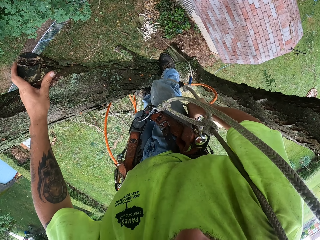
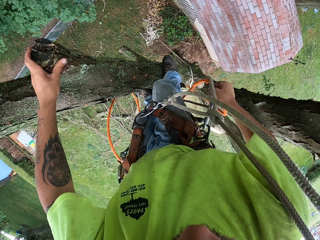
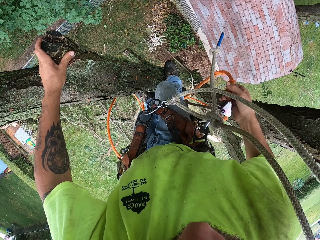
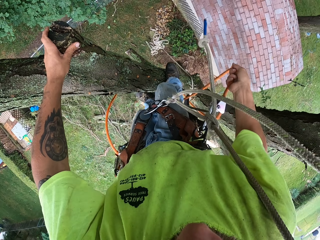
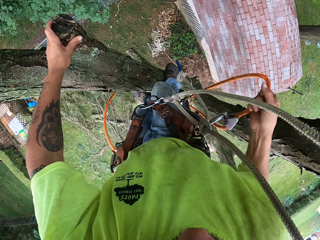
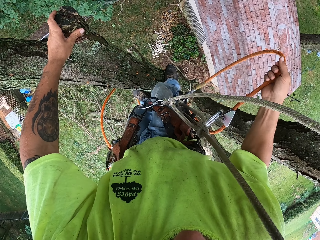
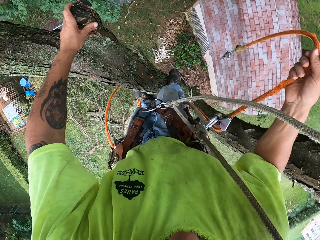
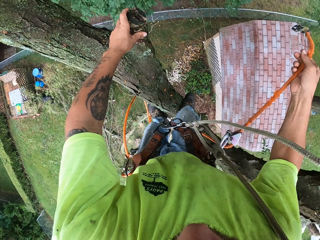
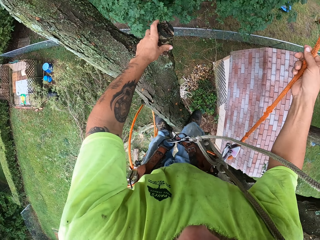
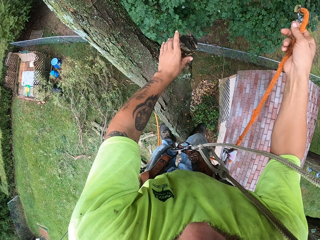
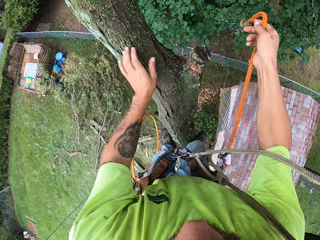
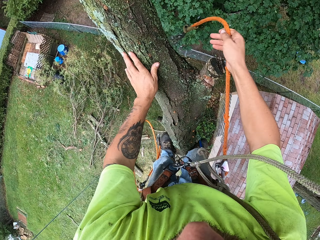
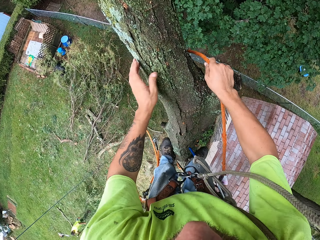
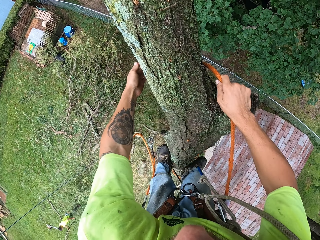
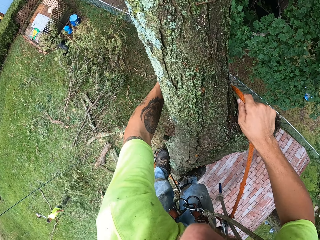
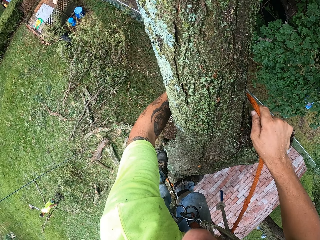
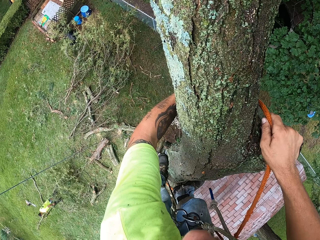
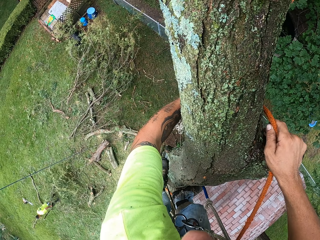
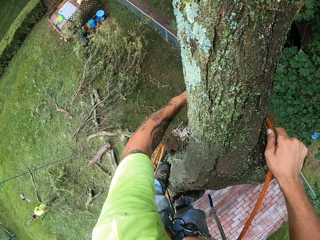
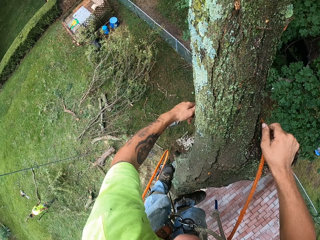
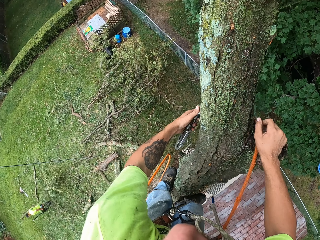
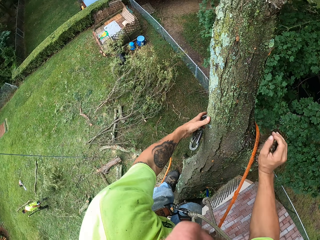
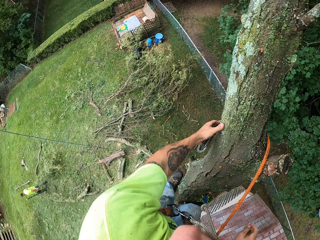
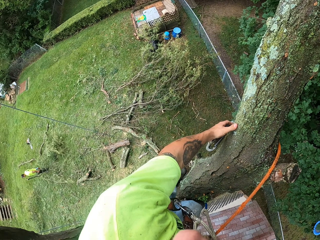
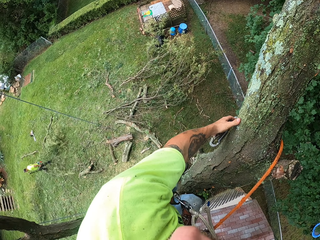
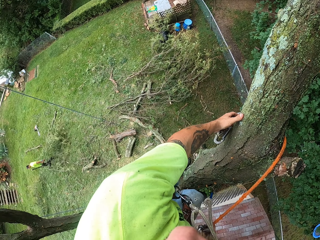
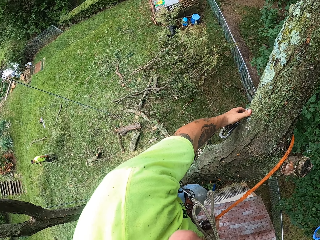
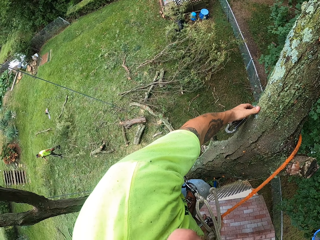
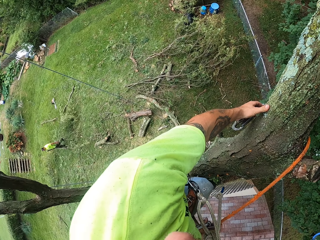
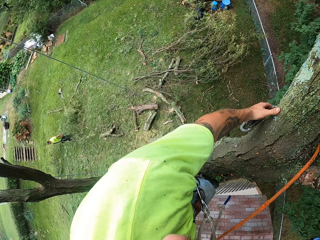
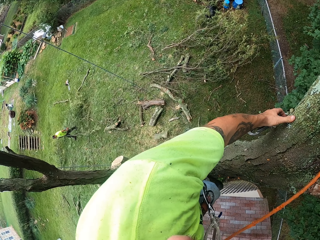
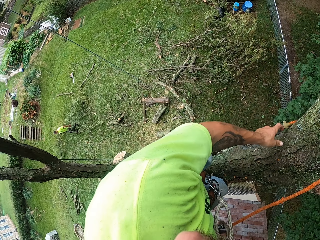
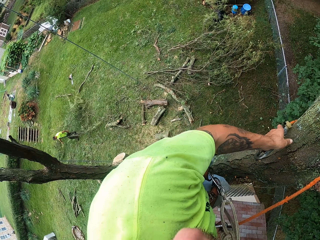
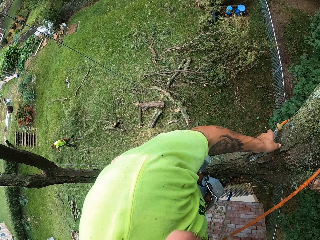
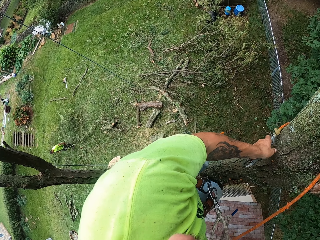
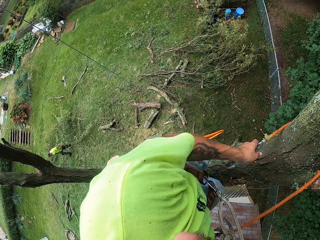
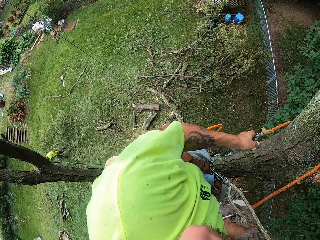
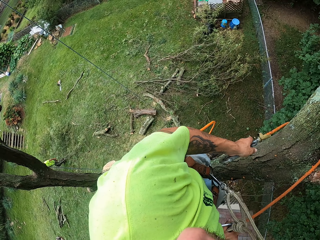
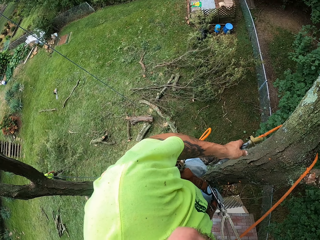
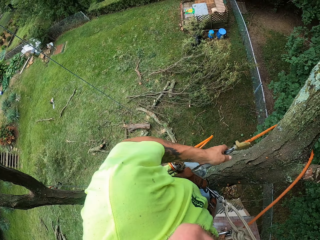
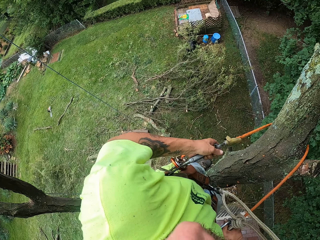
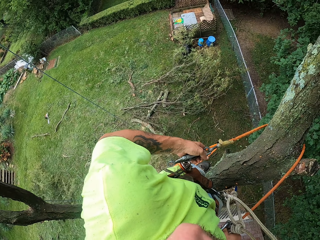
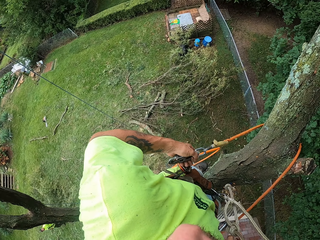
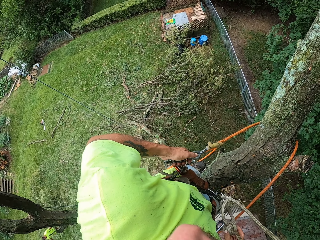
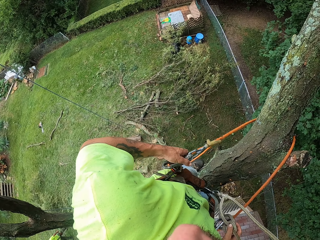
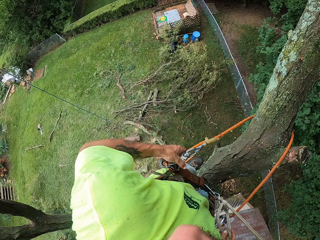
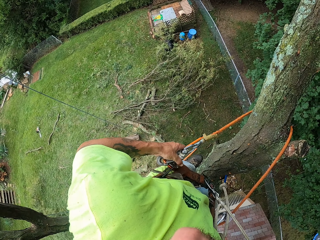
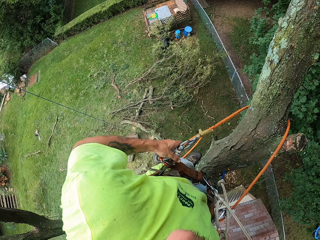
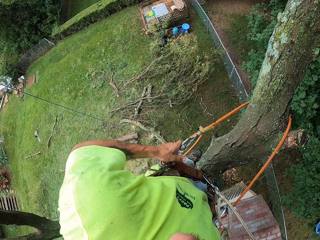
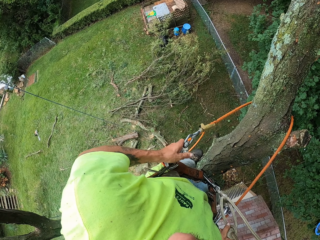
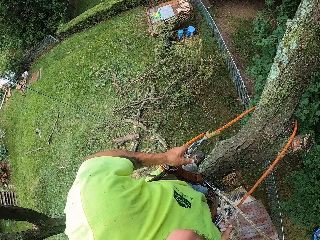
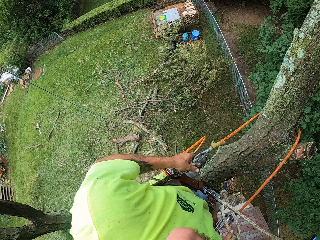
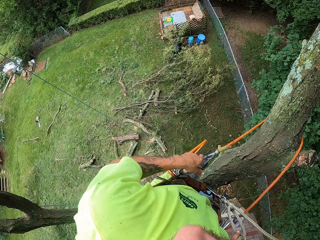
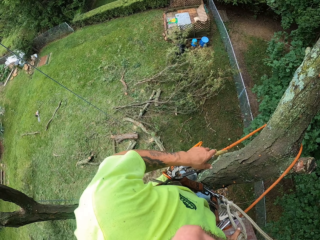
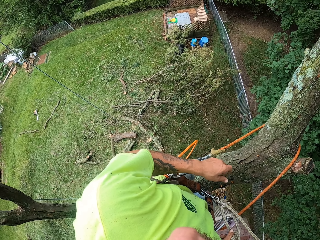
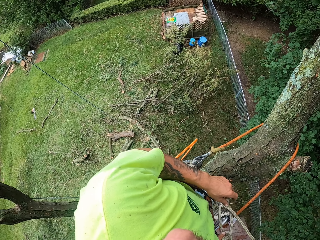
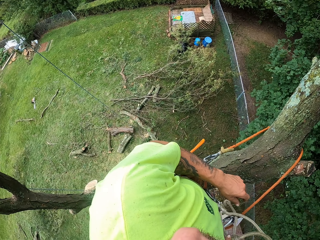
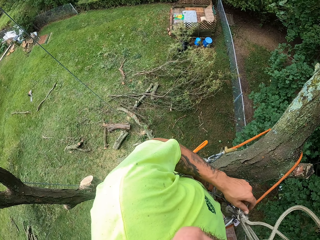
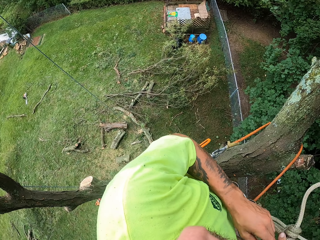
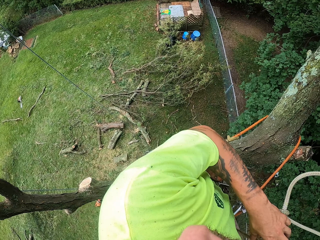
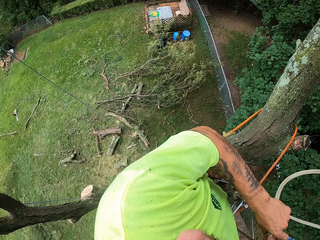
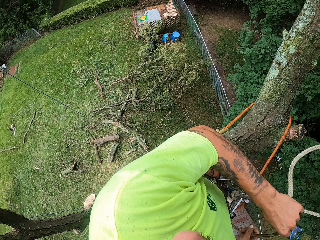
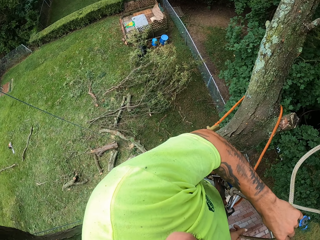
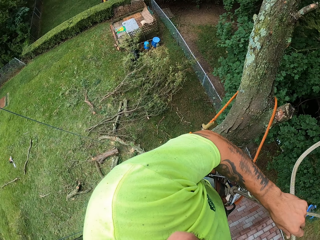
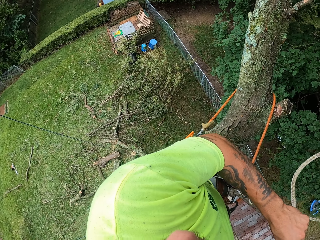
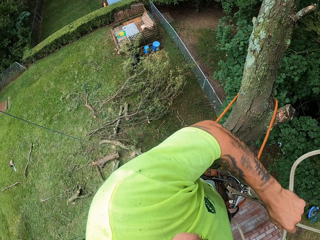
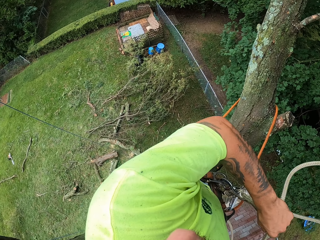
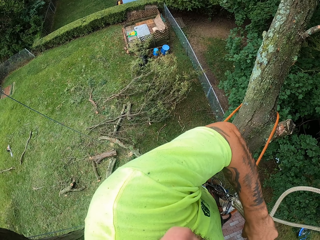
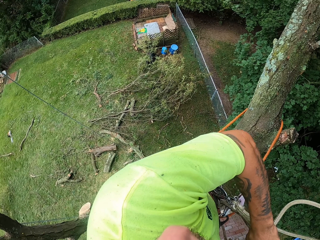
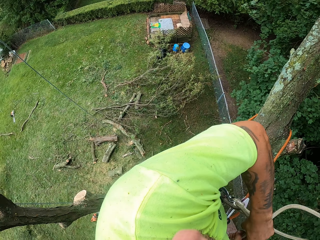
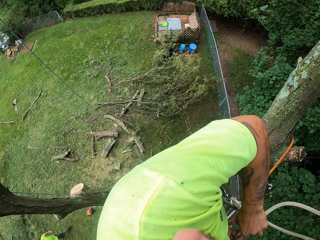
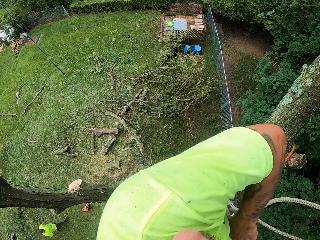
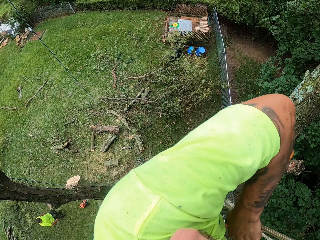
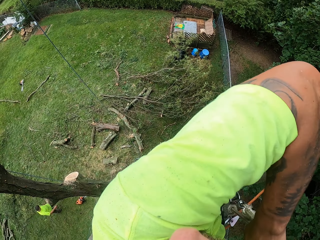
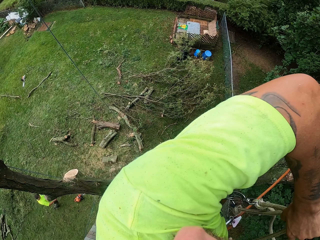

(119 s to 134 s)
The camera wearer pulls the rope. He picks up the tree climbing rope with his right hand. He passes the tree climbing rope from his right hand to his left hand. He ties the tree rope on the tree. A man walks. The camera wearer hooks the tree climbing rope to the belt kit with his left hand. He ties the tree rope on the tree. He adjusts the rope with both hands.

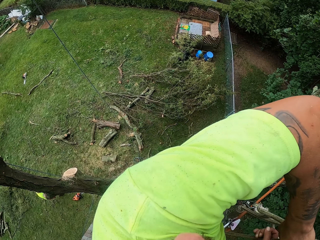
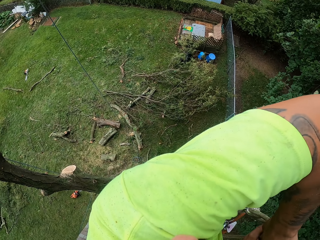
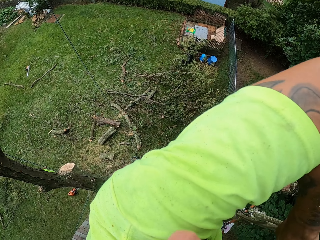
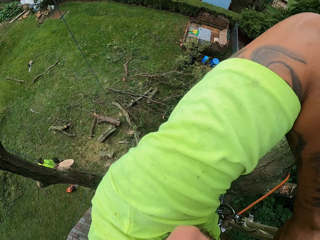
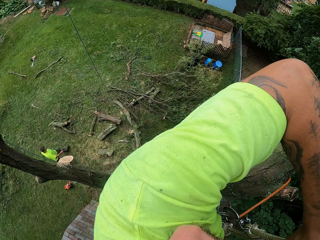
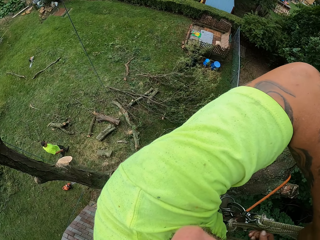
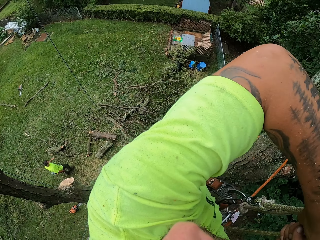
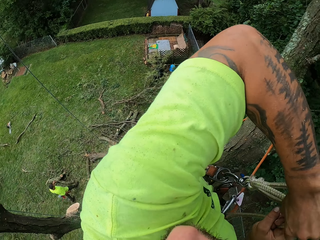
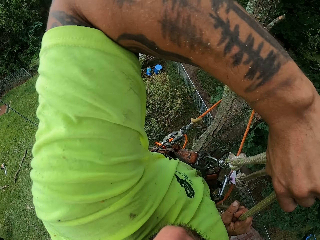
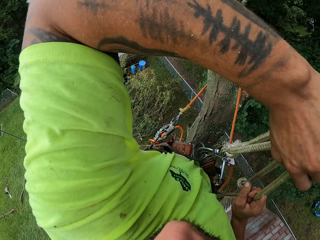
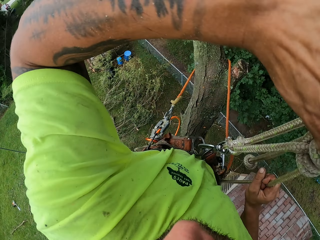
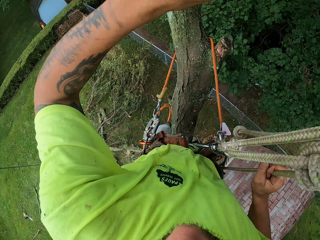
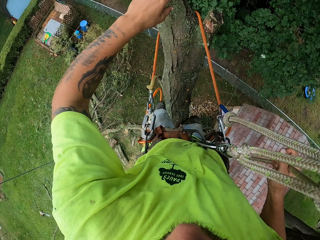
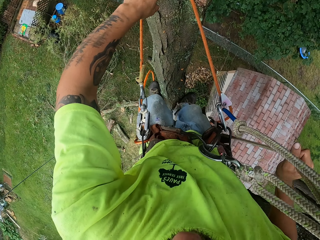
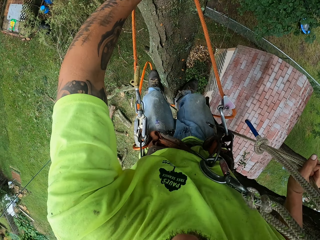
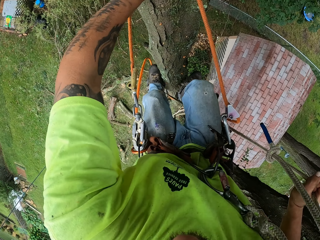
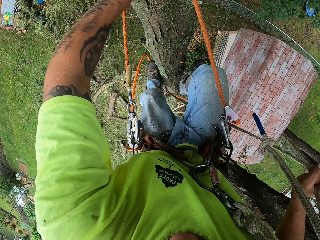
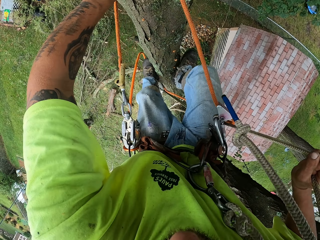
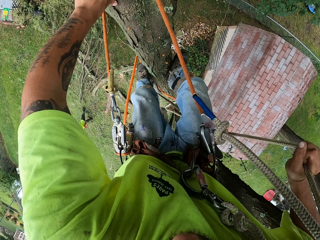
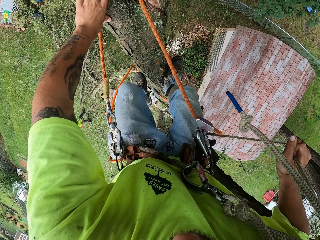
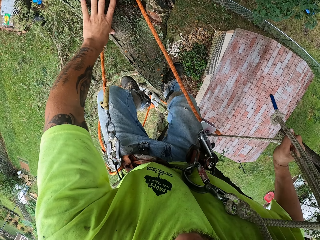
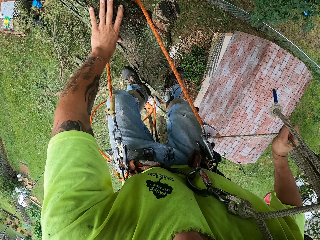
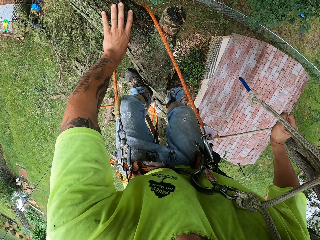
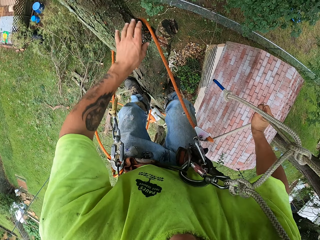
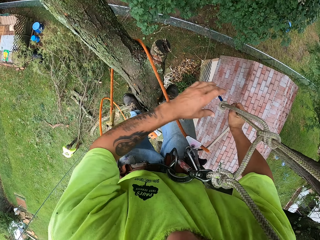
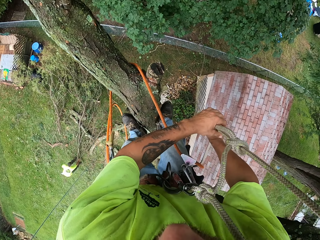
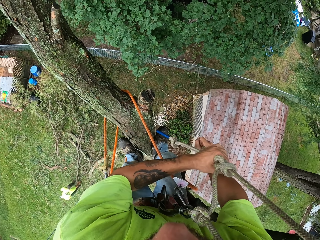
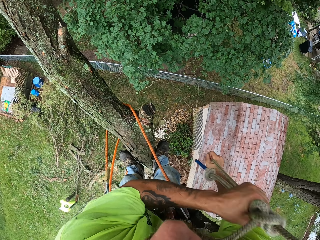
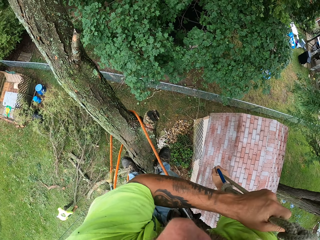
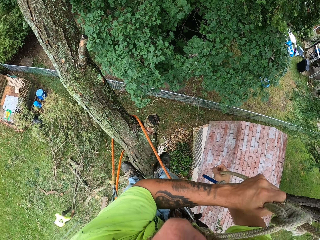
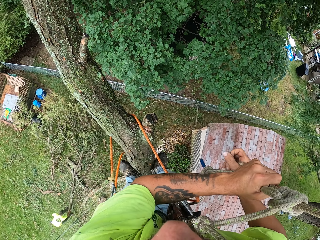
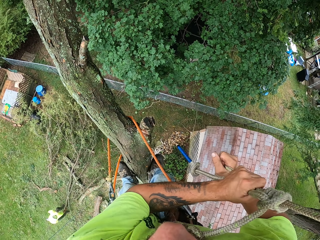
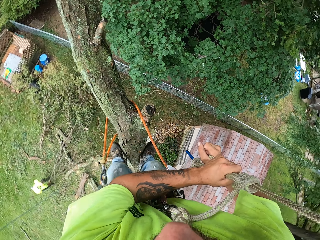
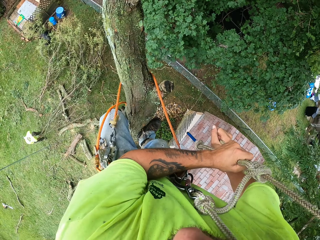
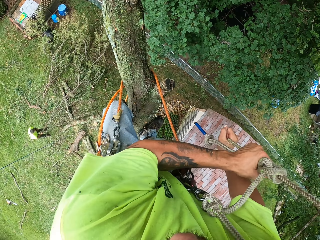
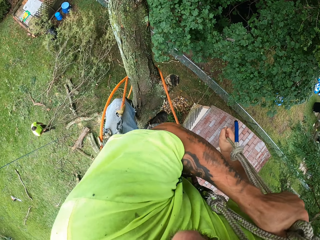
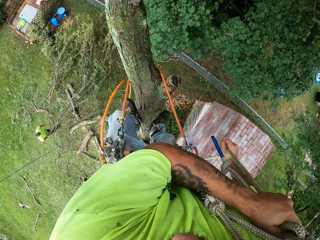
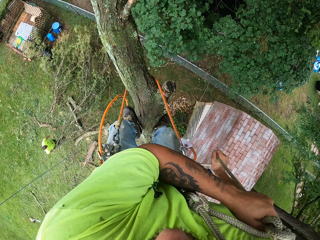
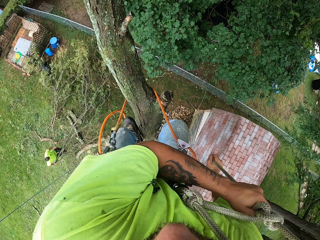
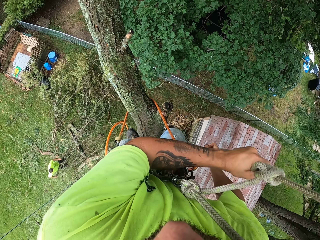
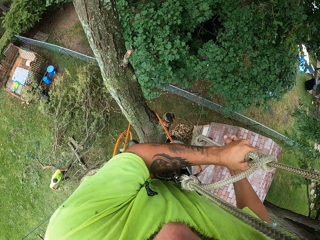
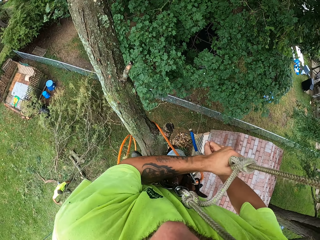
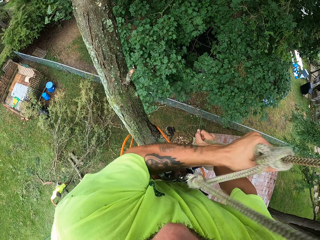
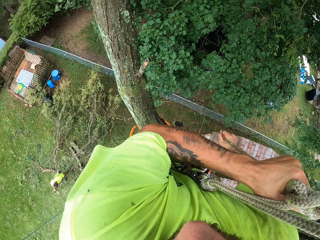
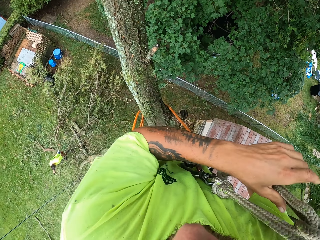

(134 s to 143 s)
The camera wearer climbs up the tree with the rope in his right hand. He adjusts the rope with both hands.
